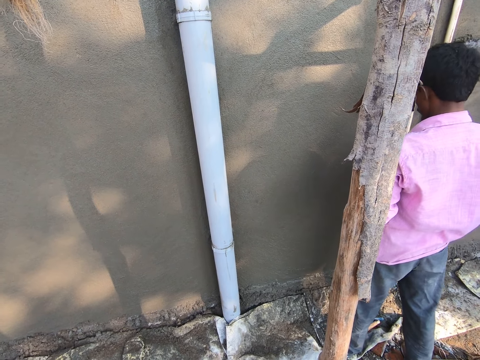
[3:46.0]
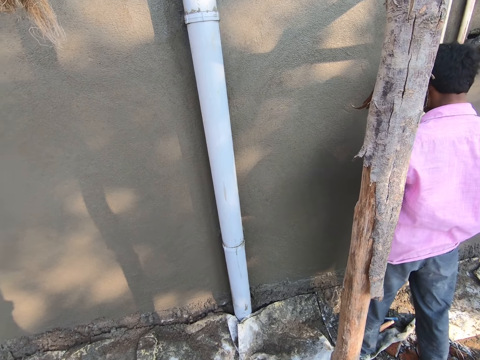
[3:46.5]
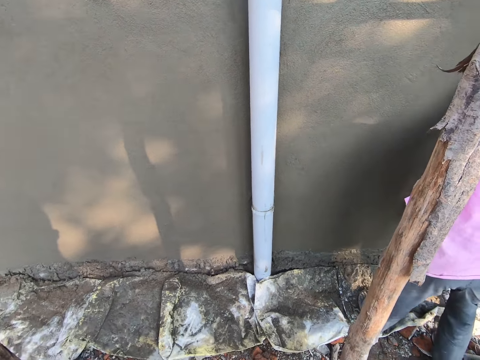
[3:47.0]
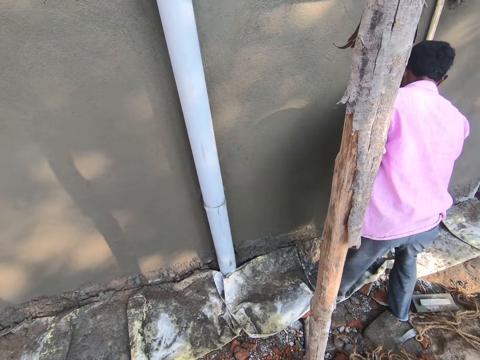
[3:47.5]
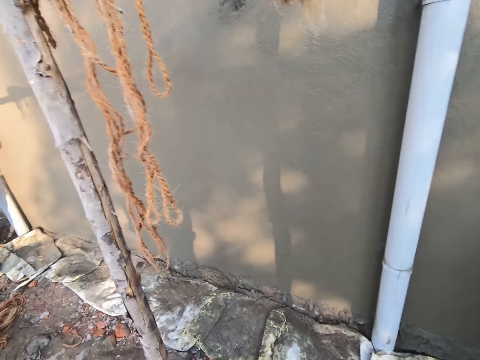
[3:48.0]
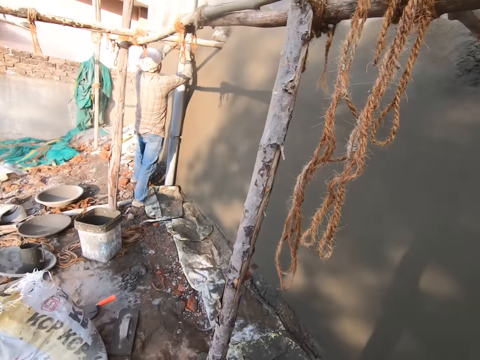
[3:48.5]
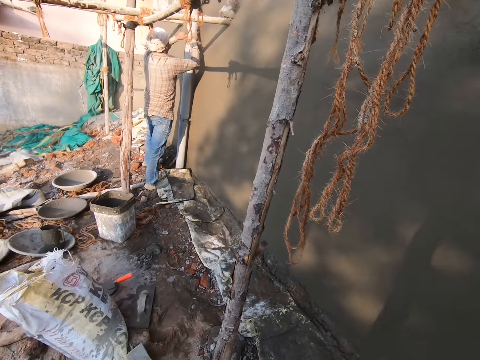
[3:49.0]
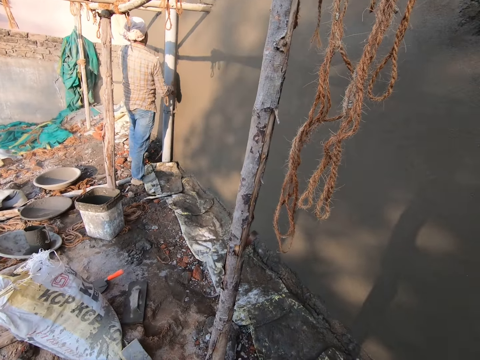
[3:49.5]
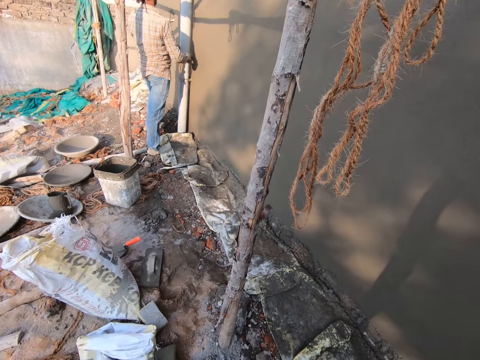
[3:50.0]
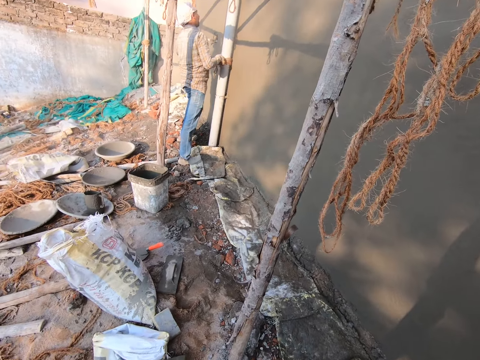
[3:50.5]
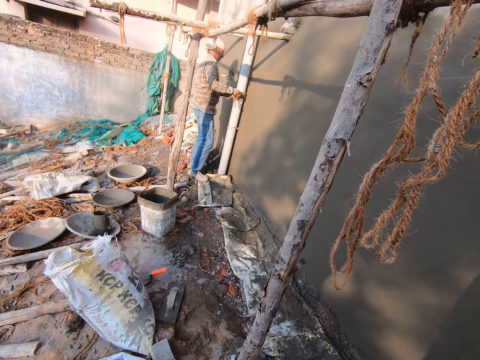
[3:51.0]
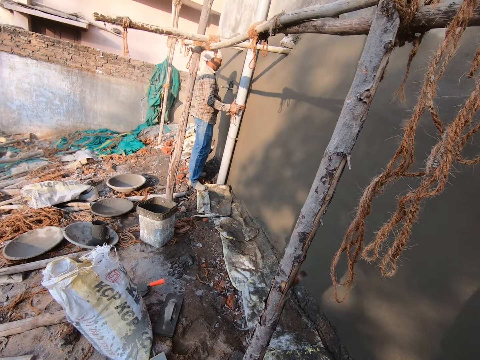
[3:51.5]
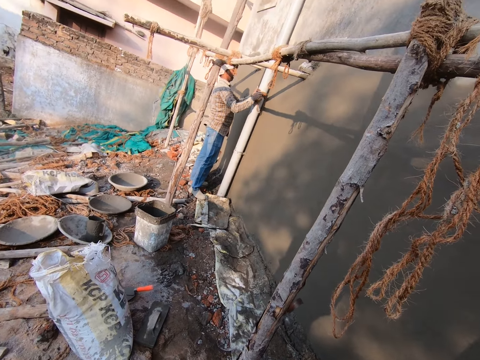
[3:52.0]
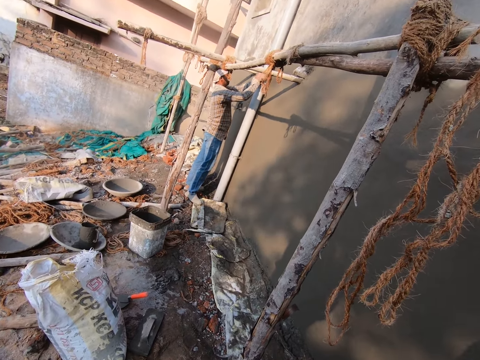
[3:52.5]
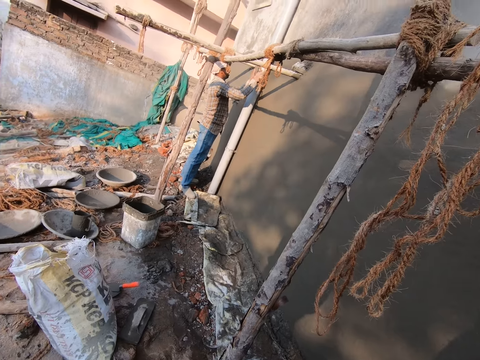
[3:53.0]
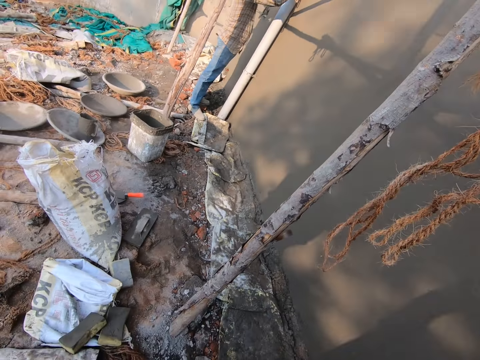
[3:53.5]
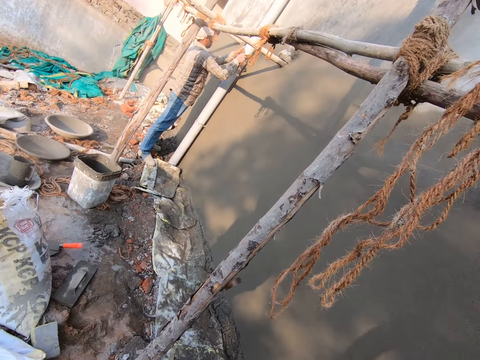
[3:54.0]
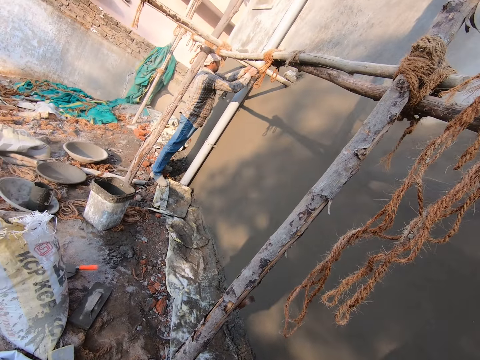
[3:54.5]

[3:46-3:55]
The camera wearer looks at a person.

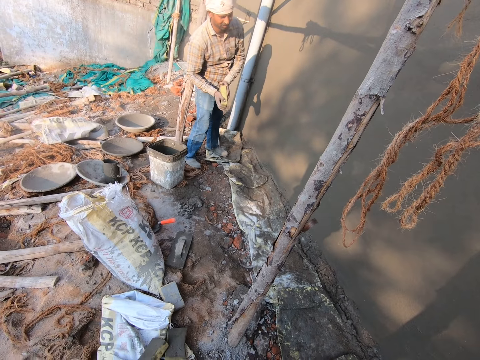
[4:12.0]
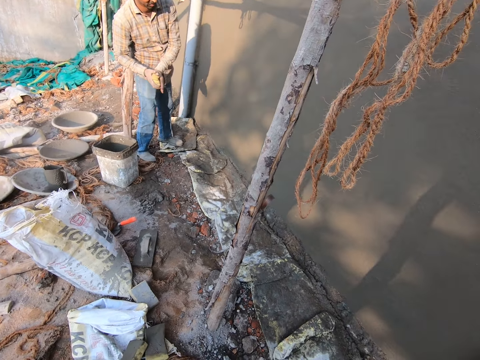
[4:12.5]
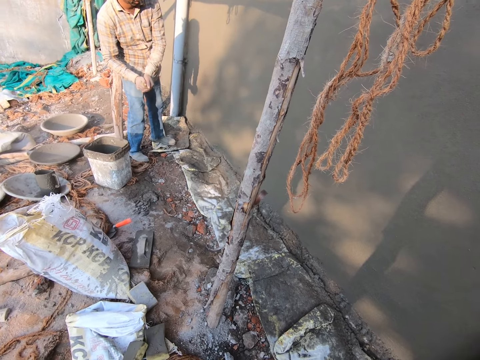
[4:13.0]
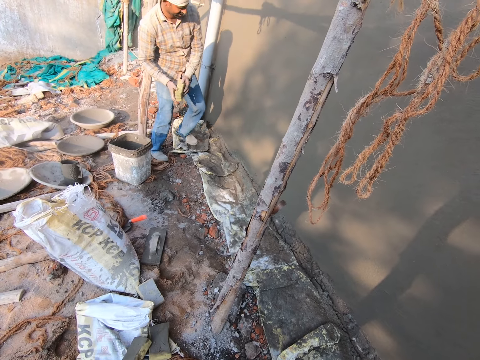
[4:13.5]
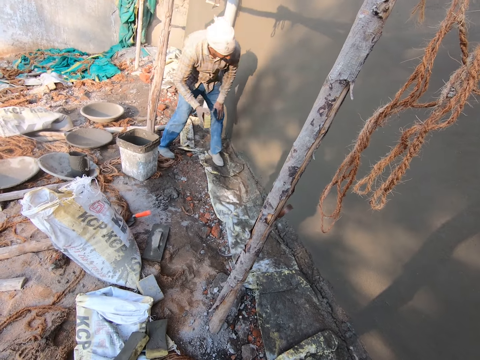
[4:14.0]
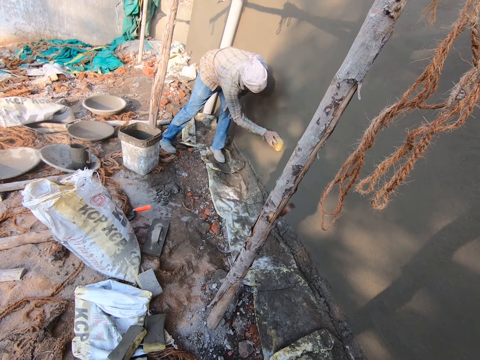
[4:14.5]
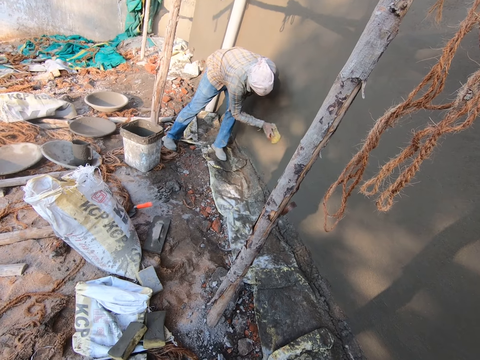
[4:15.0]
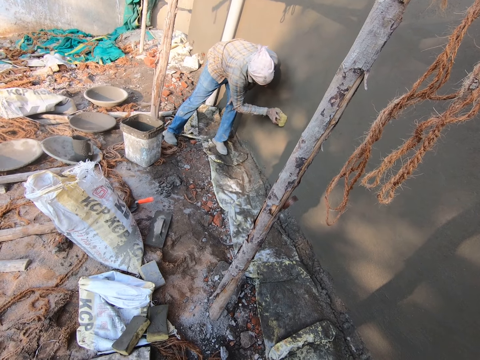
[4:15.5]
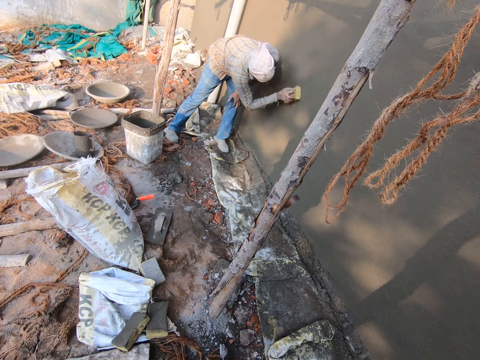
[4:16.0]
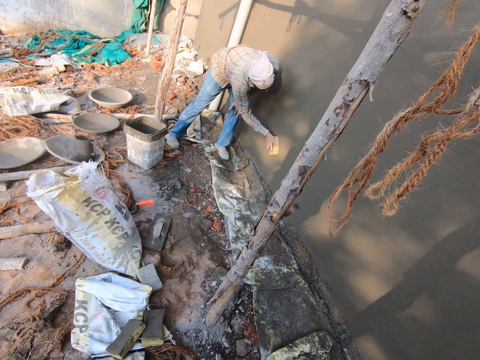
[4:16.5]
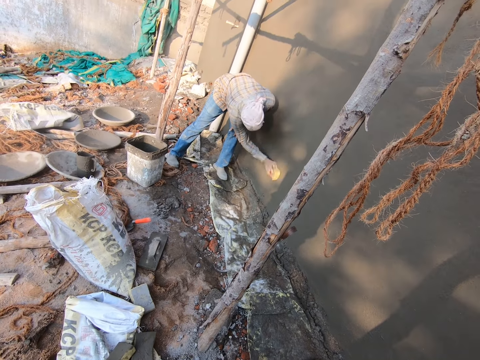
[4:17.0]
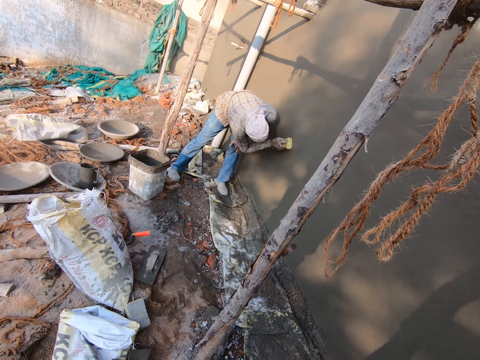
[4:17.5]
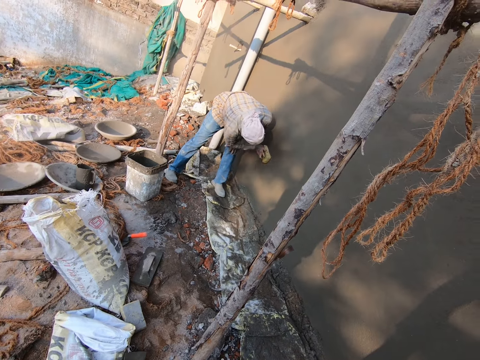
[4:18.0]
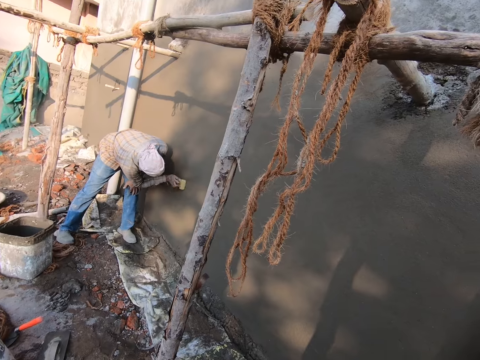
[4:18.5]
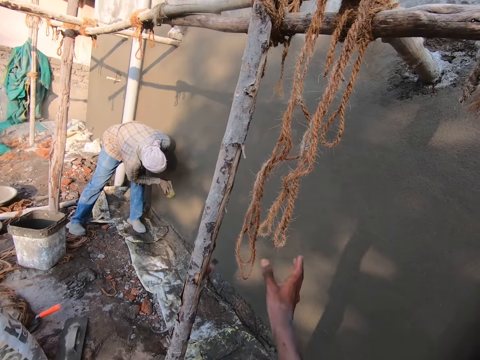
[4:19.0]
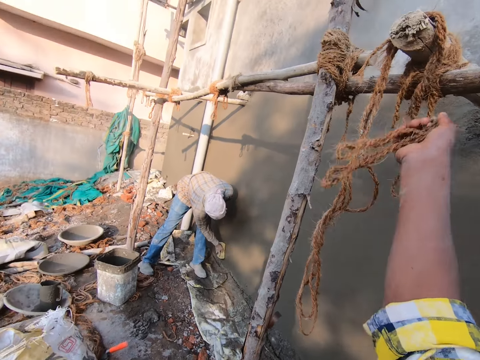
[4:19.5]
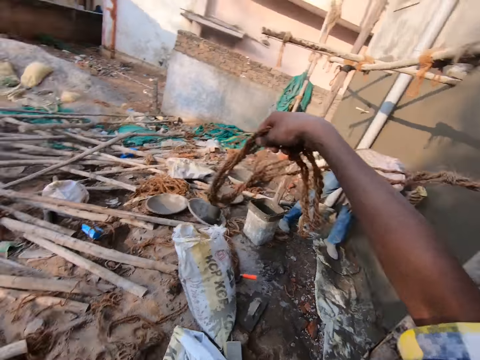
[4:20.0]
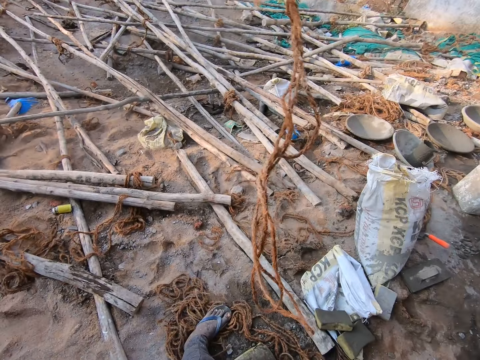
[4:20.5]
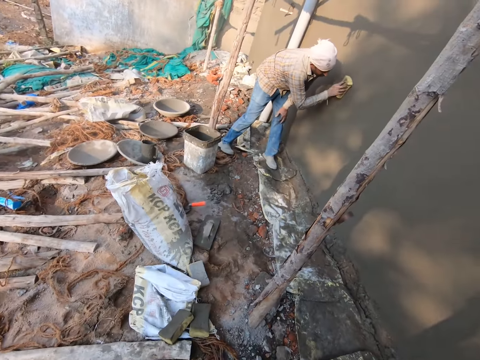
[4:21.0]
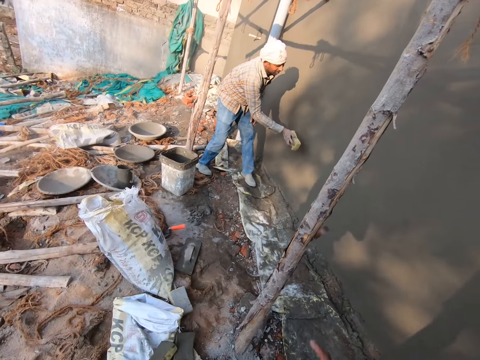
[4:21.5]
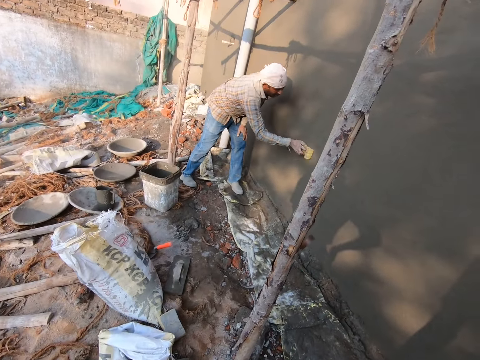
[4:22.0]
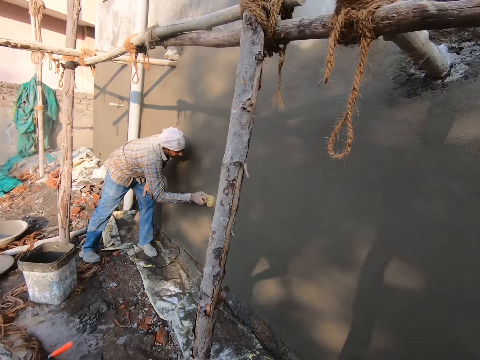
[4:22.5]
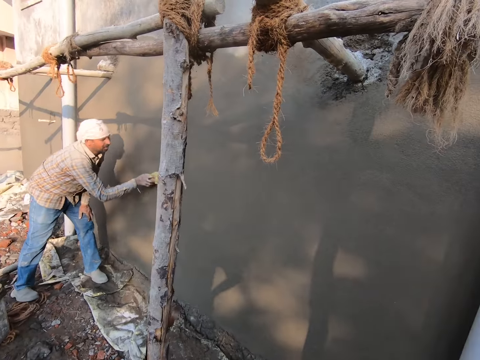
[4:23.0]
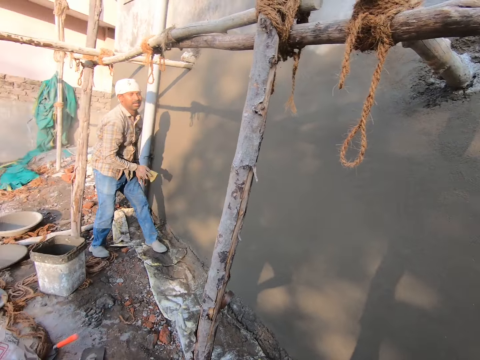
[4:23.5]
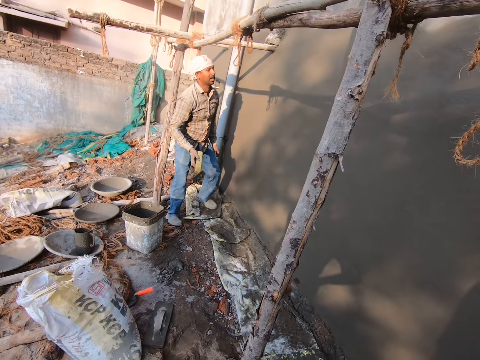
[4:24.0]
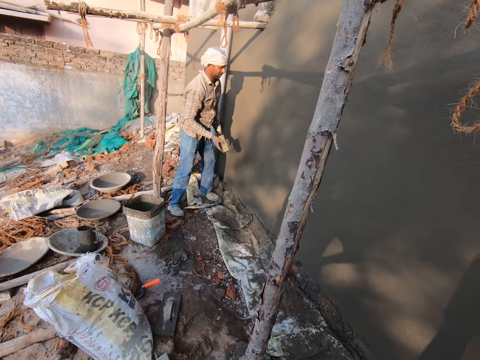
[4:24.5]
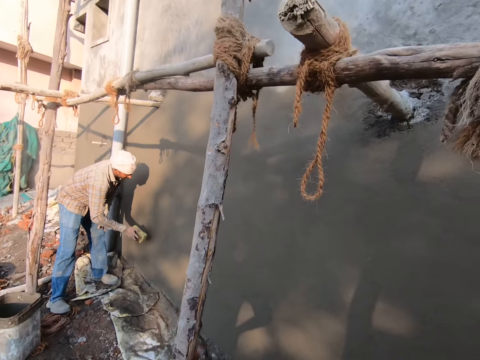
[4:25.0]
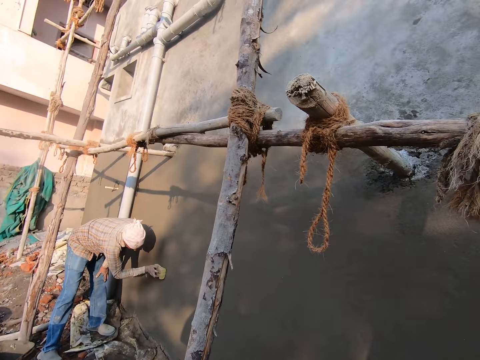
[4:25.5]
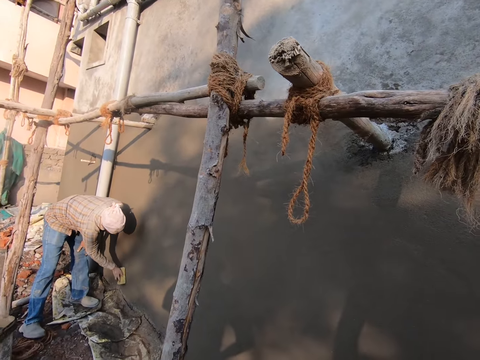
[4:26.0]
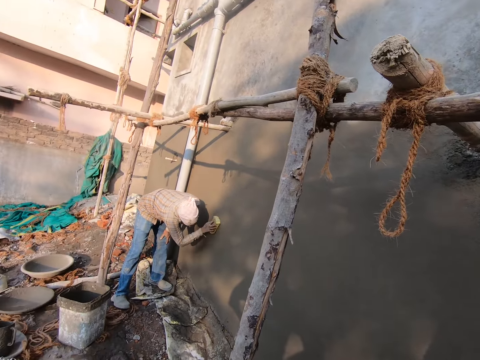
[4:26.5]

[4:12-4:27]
A man squeezes the foam or sponge with both hands. The man rubs the foam on the wall with the foam in his right hand. The man smoothens the plaster with the sponge. The camera wearer picks up a rope with his right hand from a bamboo. He pulls the rope. He drops the sponge on the ground. He interacts with the man.

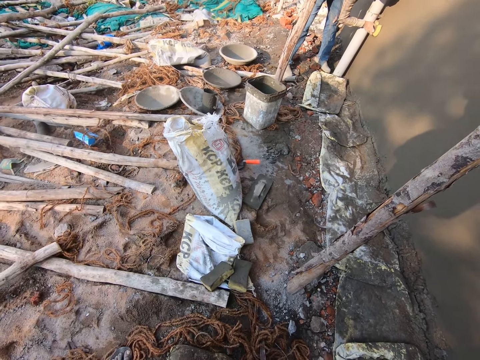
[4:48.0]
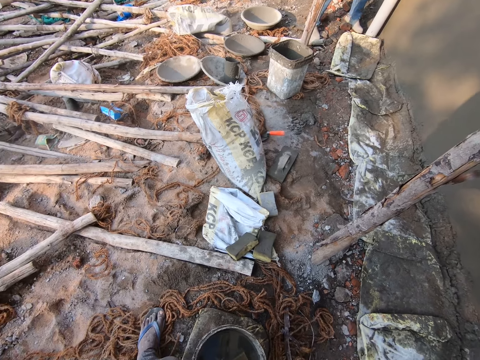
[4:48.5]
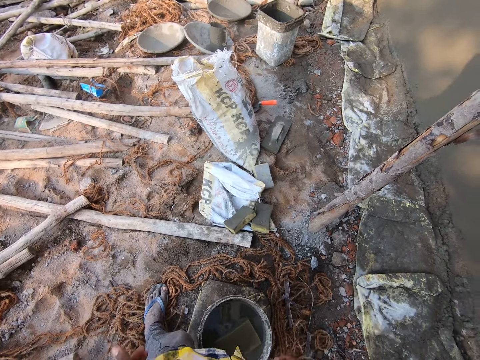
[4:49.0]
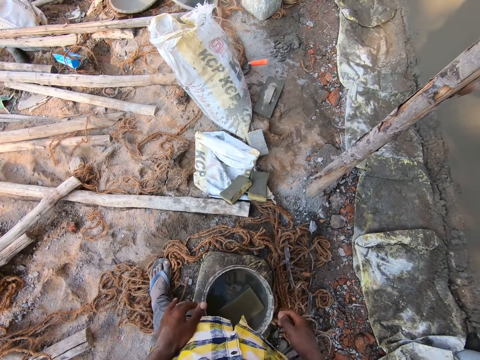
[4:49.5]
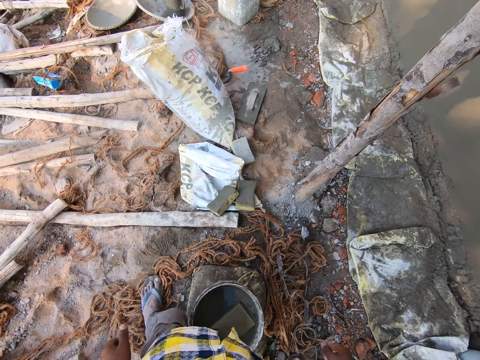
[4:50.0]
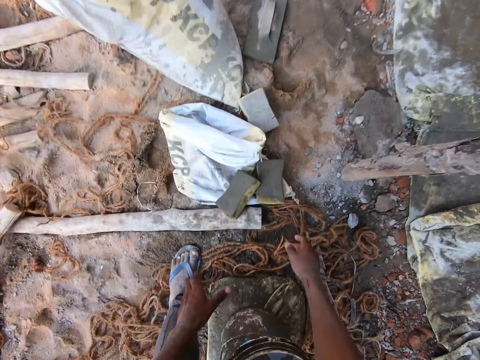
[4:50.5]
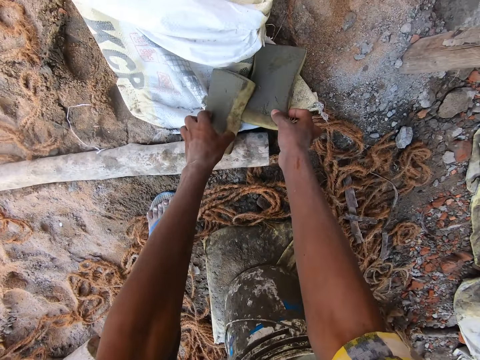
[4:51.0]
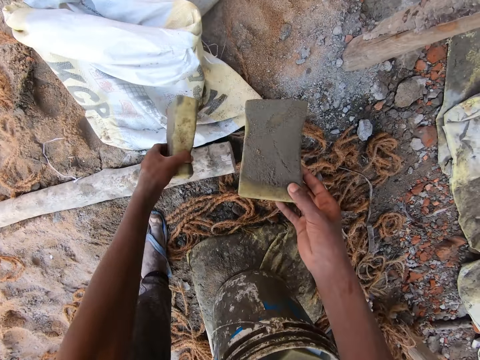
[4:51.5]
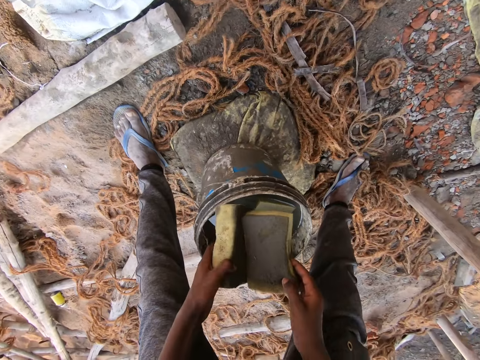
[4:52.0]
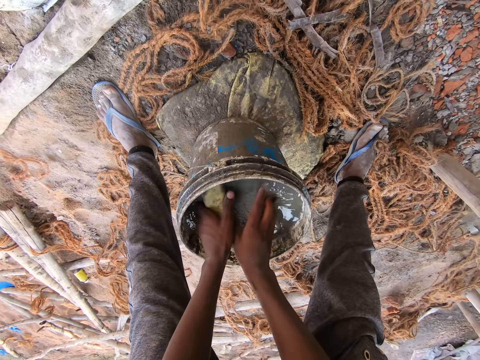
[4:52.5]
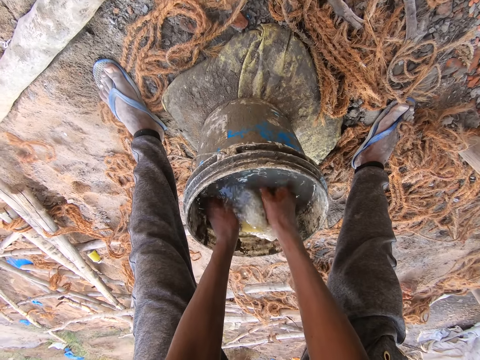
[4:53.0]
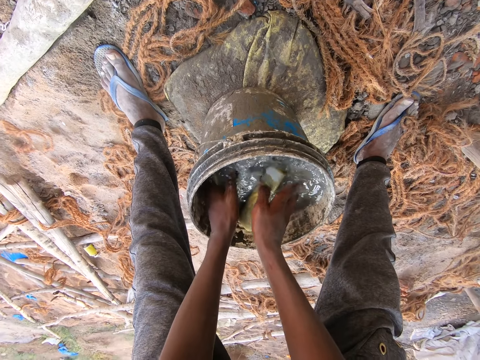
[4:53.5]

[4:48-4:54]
The camera wearer uses gestures. They look around, bend downwards and pick up foams or sponges on the ground with both hands. They dip the foam in a plastic paint can with both hands. They wash the sponges in the water in the bucket.
